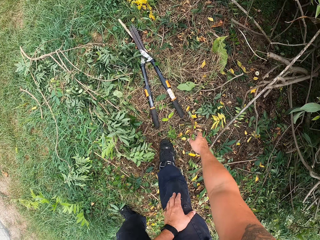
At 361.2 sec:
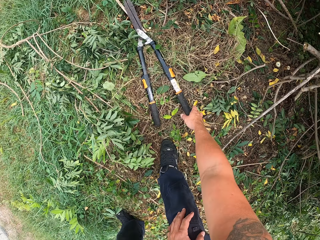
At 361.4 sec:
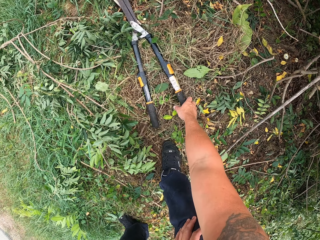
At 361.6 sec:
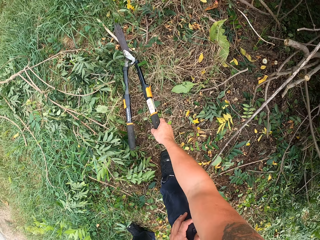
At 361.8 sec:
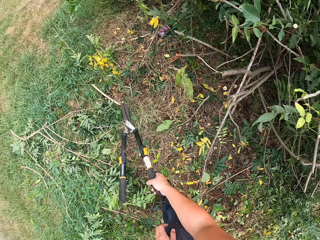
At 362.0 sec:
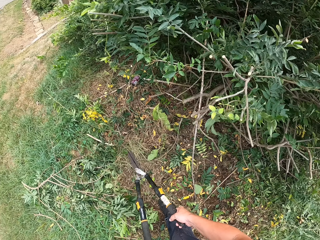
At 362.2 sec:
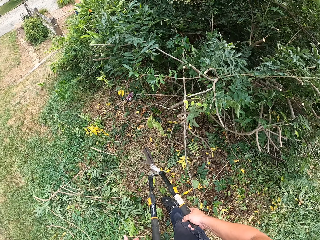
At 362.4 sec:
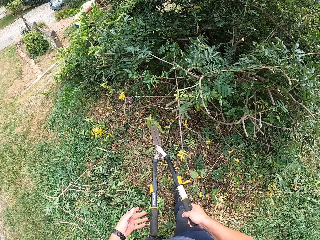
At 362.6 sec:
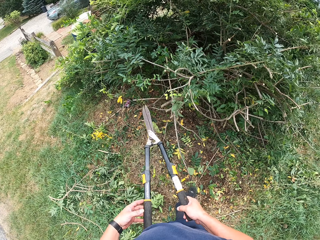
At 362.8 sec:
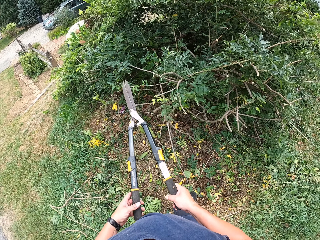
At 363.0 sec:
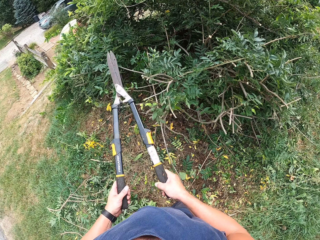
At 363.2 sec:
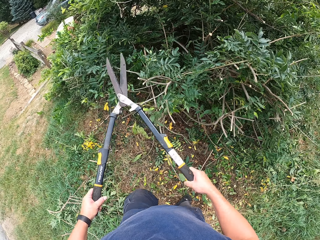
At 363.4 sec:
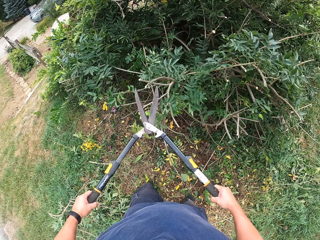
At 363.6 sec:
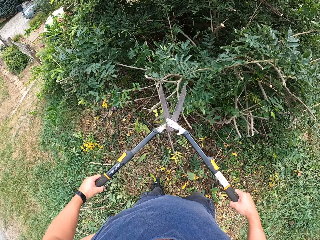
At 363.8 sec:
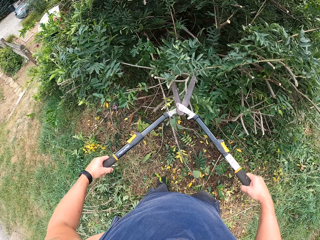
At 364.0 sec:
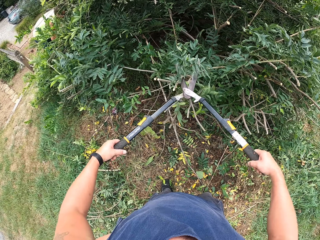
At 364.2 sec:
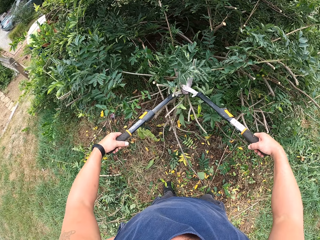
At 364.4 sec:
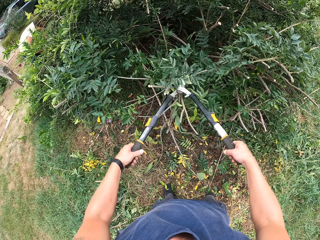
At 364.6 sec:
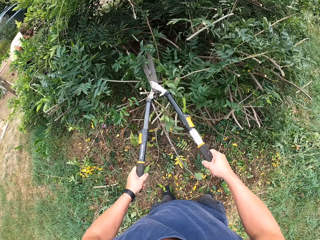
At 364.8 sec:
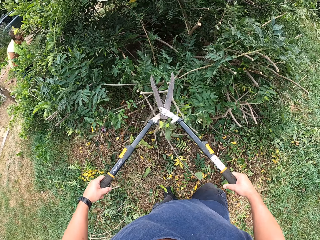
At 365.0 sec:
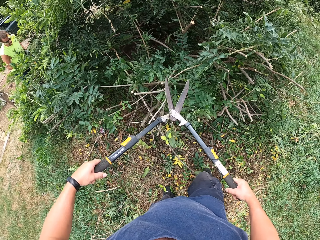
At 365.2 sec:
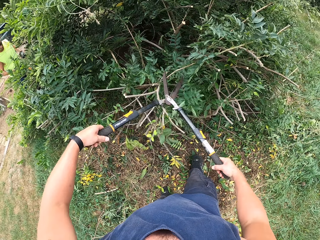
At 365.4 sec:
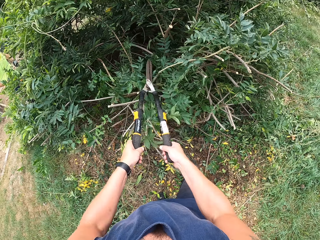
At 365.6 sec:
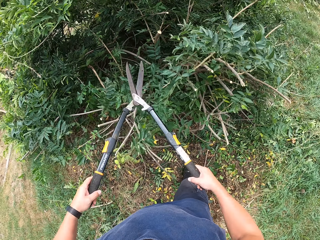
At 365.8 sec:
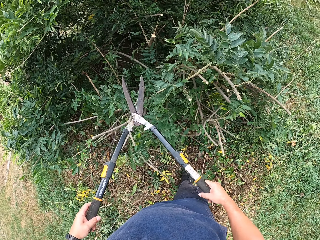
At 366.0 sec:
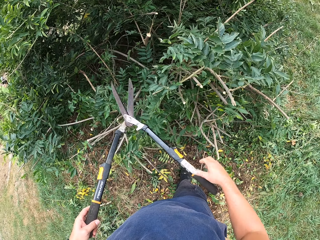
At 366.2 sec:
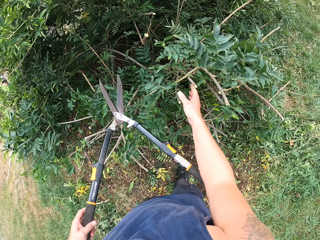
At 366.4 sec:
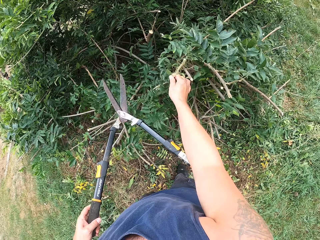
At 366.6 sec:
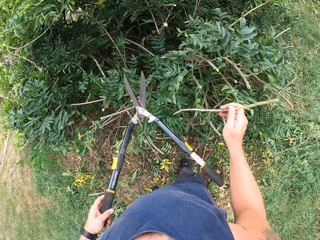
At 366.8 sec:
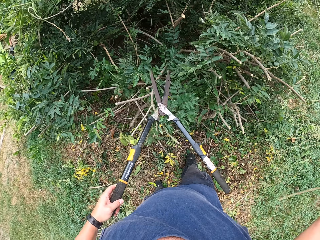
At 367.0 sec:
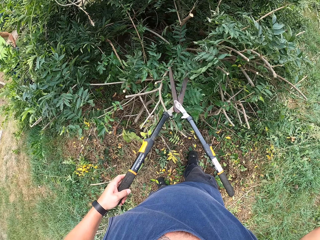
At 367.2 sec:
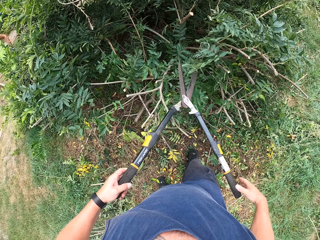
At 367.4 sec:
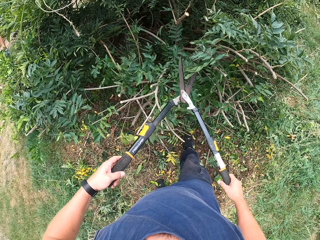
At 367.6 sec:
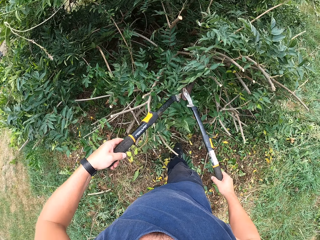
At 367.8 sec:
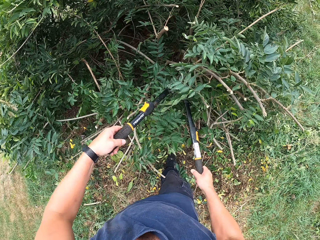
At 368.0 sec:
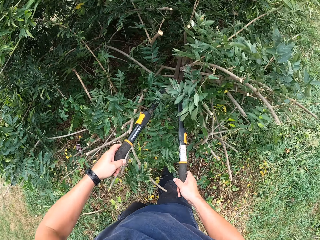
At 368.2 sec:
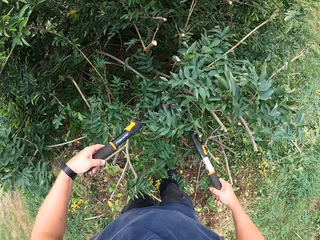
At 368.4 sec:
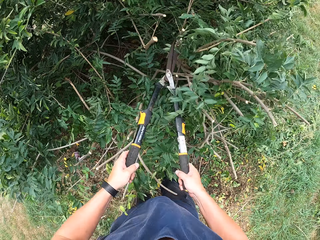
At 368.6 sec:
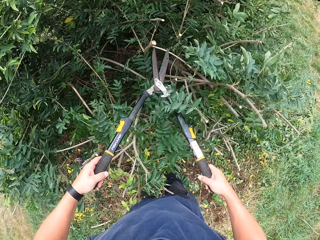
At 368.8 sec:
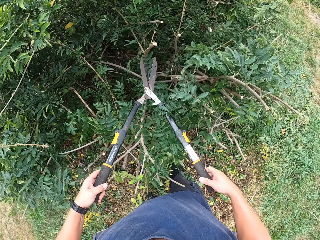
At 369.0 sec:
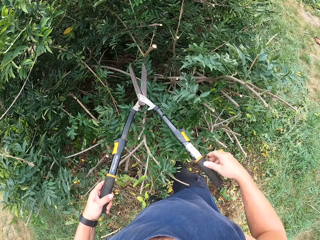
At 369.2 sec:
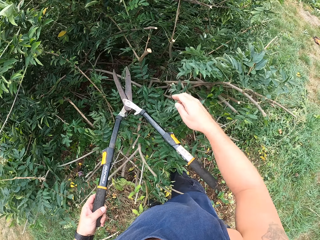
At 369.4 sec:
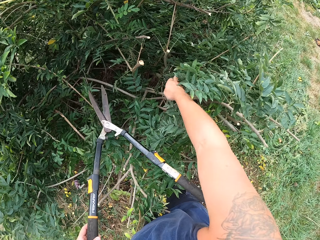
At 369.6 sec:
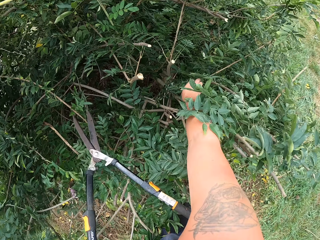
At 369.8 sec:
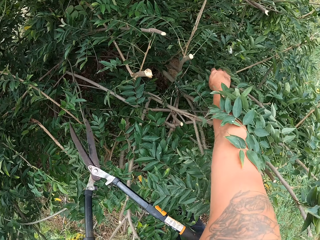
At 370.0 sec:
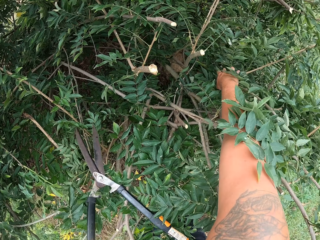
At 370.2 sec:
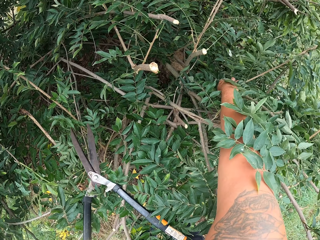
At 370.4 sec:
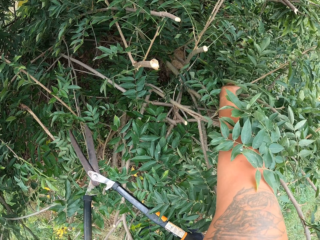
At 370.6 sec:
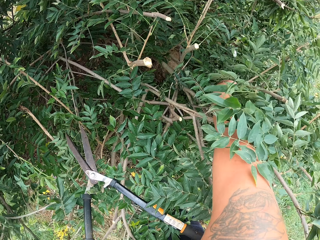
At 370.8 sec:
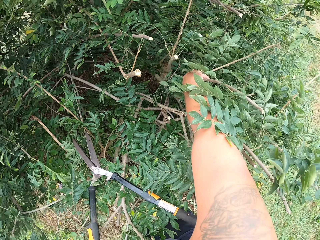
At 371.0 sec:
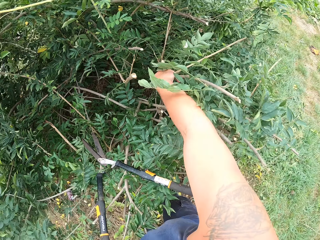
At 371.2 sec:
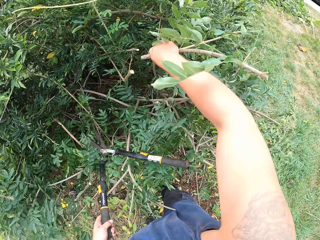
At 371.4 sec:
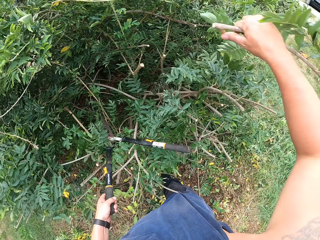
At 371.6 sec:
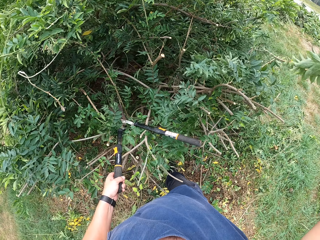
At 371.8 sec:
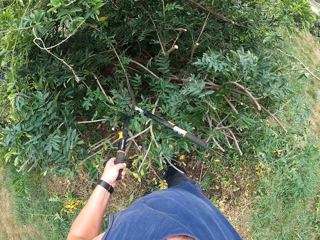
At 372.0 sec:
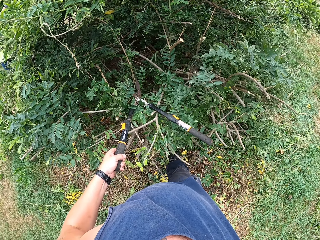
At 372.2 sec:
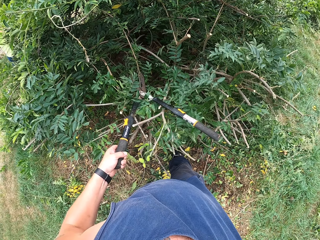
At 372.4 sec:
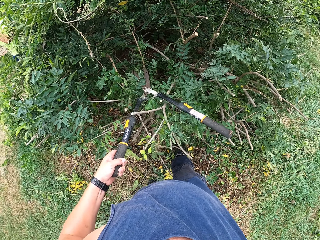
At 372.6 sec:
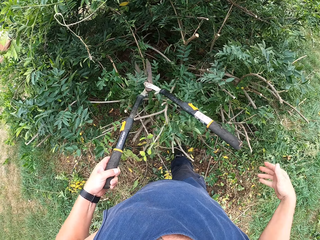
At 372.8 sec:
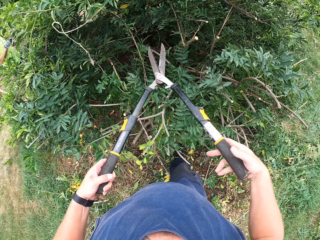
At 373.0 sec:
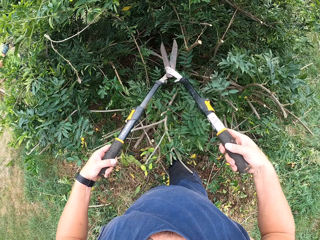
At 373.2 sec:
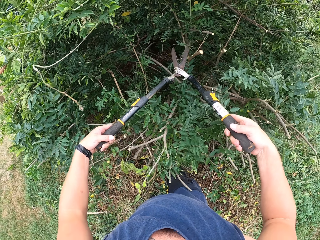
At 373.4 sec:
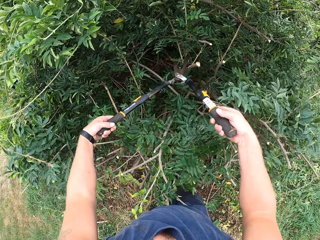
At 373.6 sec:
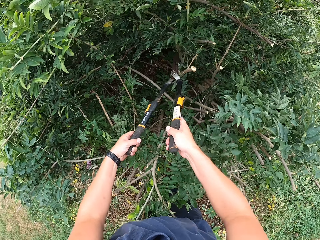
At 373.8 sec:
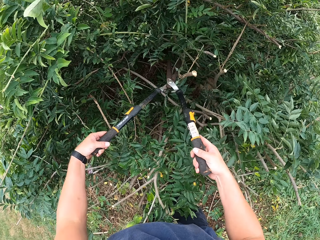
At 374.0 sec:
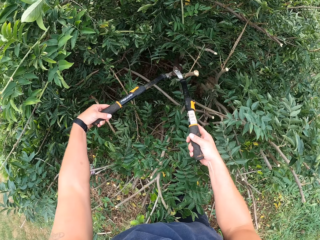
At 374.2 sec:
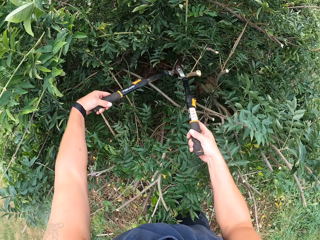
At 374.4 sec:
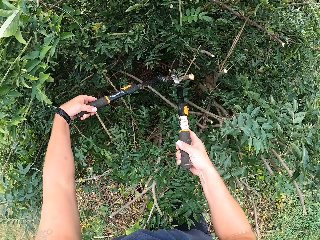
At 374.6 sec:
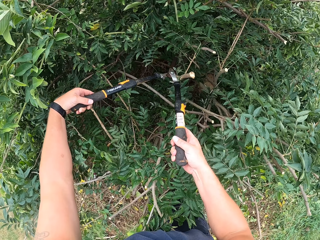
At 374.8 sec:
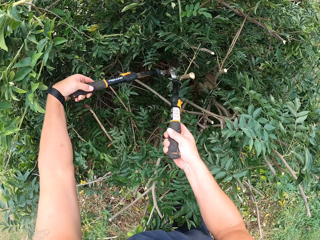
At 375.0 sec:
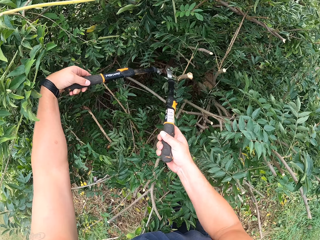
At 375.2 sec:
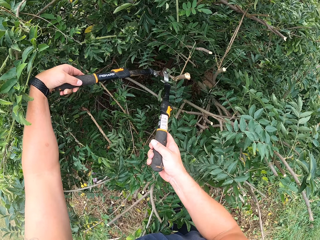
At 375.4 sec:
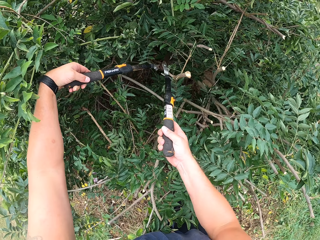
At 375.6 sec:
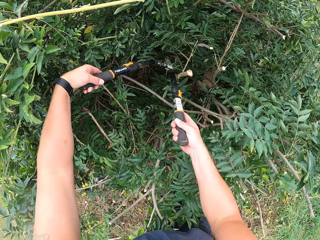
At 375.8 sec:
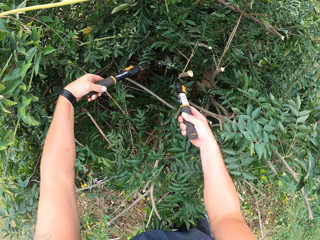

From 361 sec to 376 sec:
The camera wearer picks up the pruning shear from the ground. He holds the pruning shear with both hands and walks towards the plants. He cuts the plants with the pruning shear. He picks a stick from the tree with his right hand. He throws the stick away on the ground. He holds the pruning shear with both hands. He cuts the plants with the pruning shear. He picks the stick from the tree with his right hand. He throws the stick away on the ground. He holds the pruning shear with both hands. He cuts the plant with the pruning shear.

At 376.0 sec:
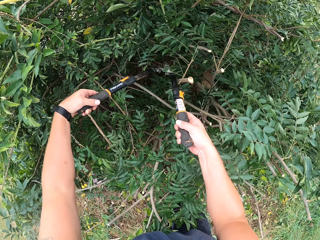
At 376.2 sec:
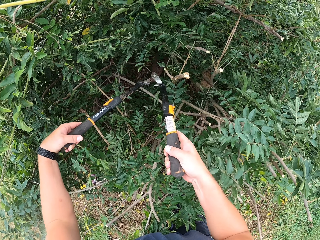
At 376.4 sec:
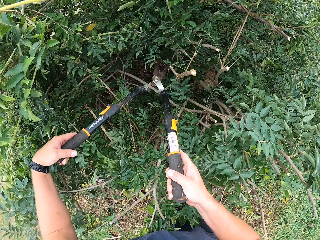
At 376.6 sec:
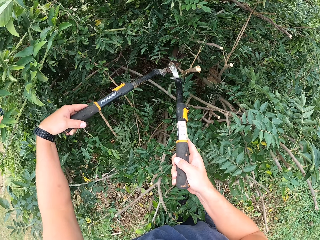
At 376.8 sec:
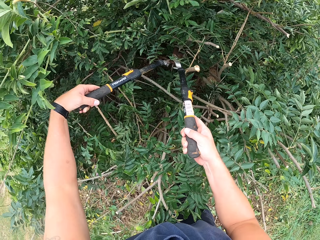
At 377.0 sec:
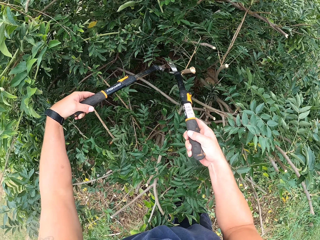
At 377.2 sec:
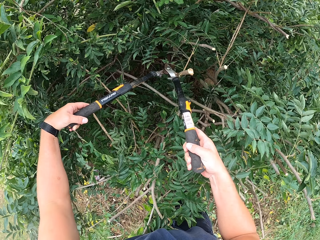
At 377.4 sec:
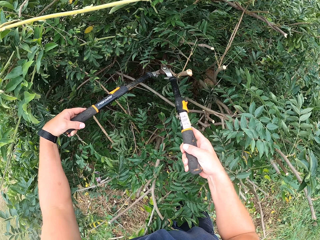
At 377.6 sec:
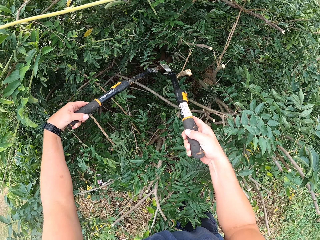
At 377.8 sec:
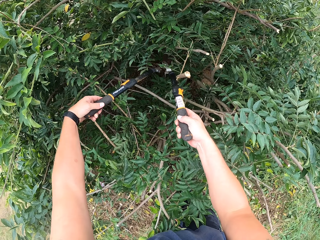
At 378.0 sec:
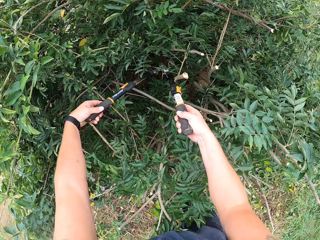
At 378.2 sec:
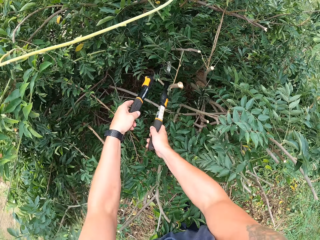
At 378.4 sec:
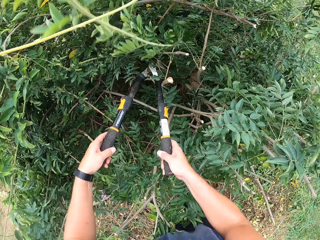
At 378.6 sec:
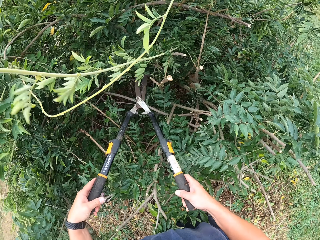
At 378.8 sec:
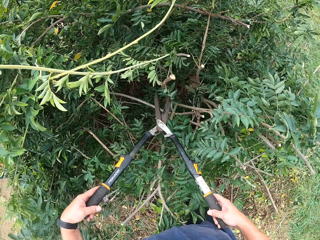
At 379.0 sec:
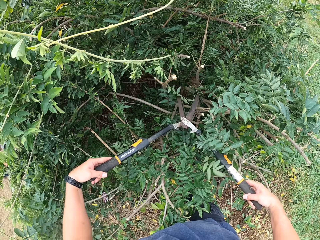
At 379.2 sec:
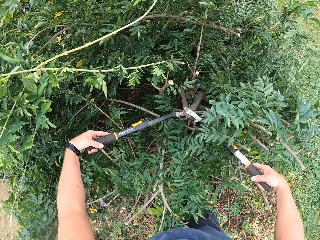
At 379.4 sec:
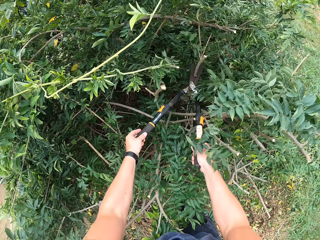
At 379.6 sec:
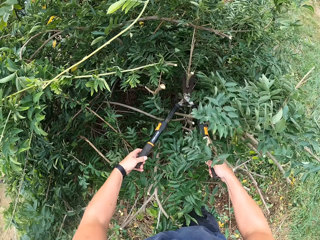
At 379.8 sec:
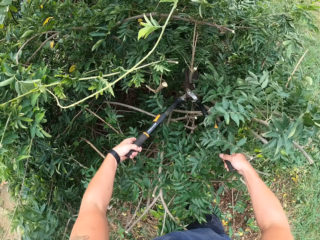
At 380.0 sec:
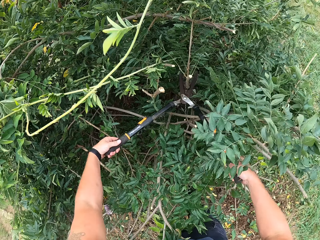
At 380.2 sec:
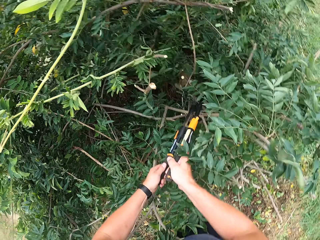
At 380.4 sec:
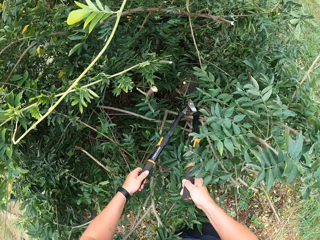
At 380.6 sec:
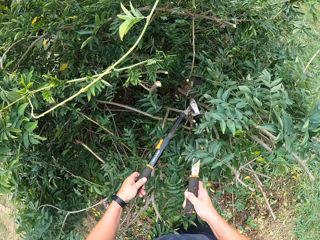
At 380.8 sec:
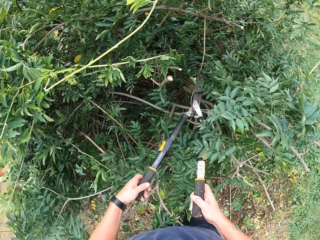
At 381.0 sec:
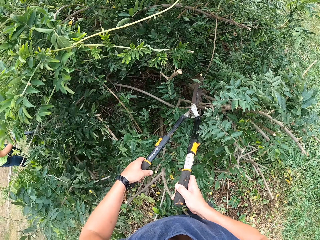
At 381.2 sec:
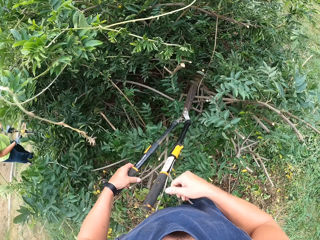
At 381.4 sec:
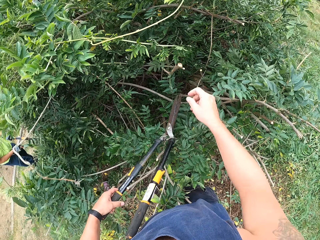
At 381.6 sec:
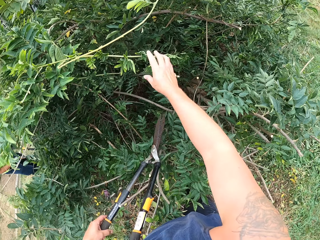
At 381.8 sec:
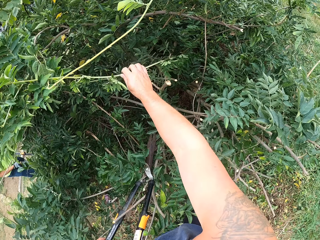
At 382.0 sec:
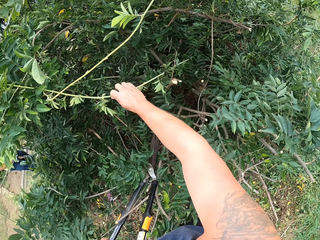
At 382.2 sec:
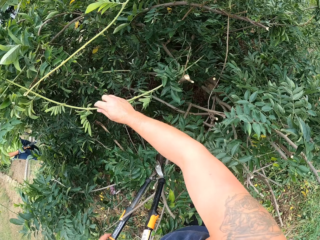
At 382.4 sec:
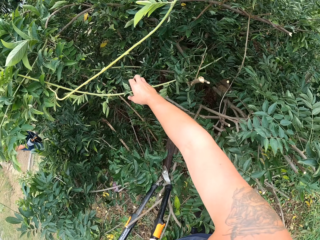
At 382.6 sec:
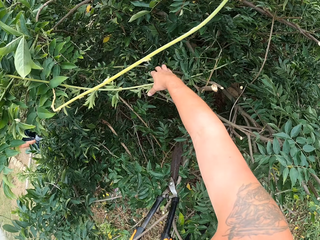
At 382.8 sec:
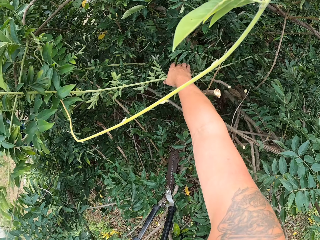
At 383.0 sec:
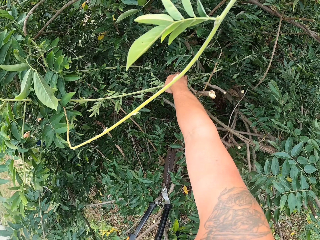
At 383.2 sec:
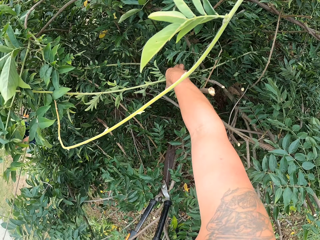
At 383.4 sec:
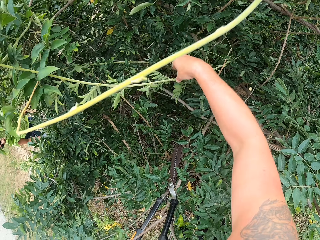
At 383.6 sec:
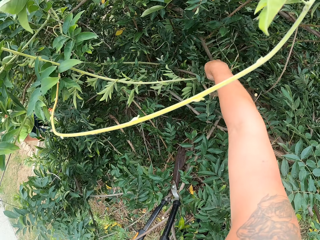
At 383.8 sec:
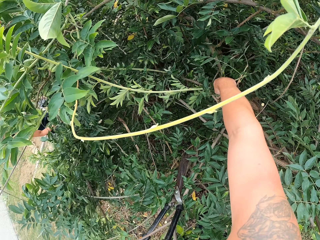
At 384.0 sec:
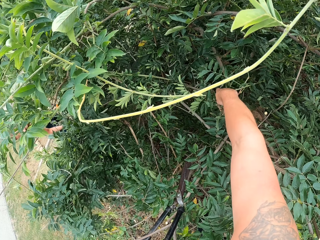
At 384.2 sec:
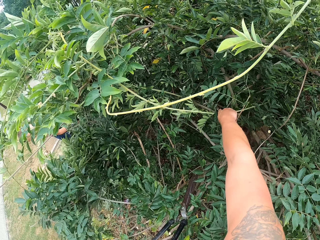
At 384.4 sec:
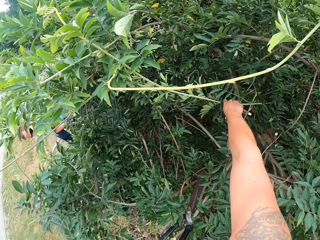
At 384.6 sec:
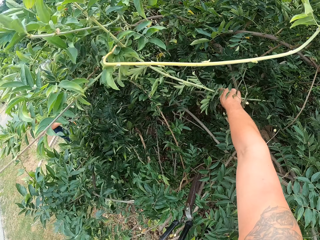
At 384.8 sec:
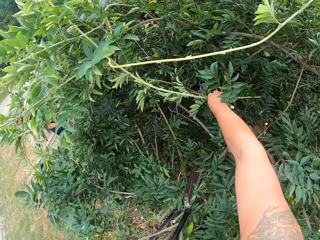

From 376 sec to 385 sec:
The camera wearer picks the deadwood from the tree with his right hand.
